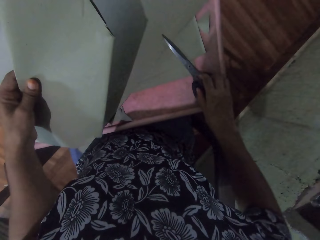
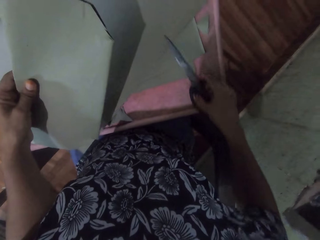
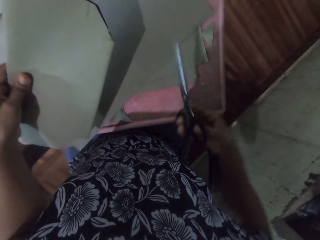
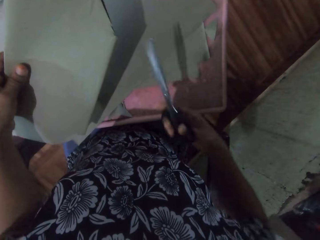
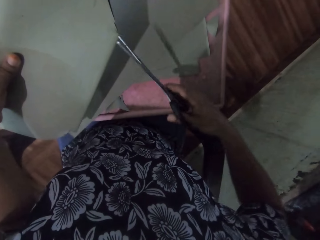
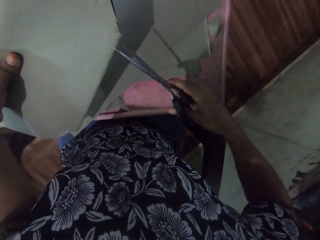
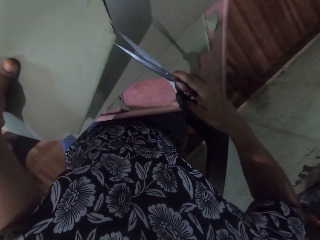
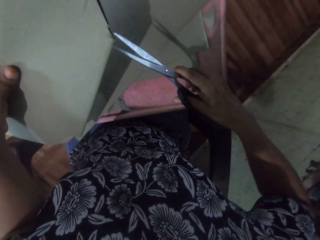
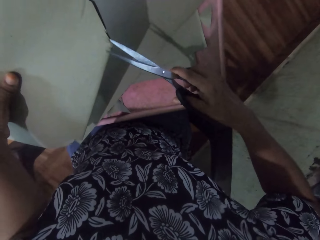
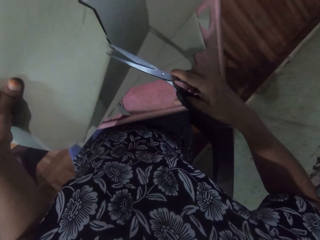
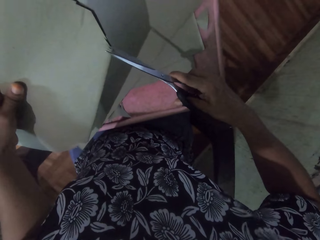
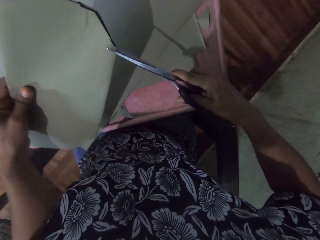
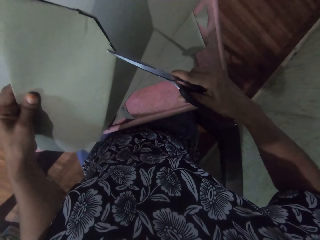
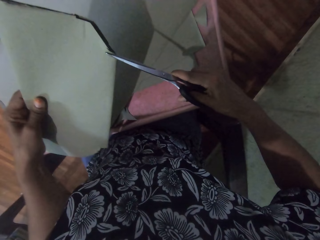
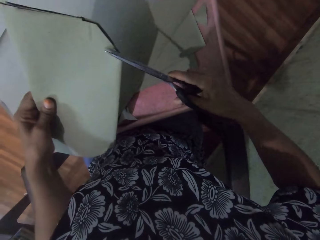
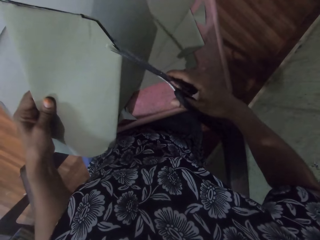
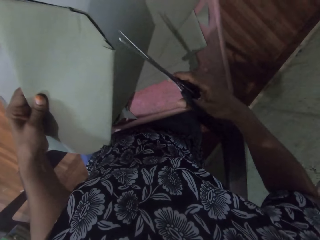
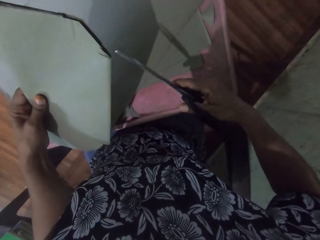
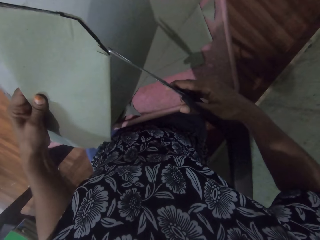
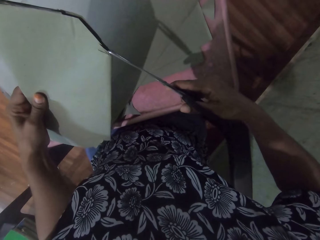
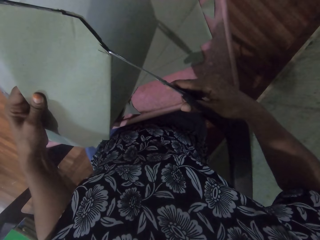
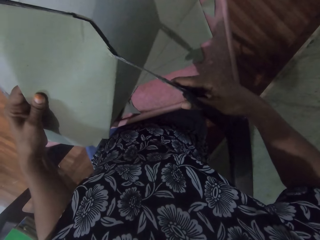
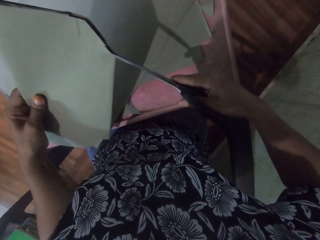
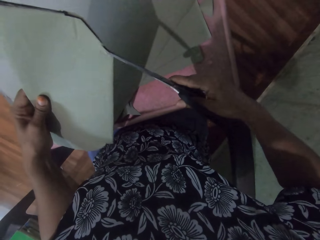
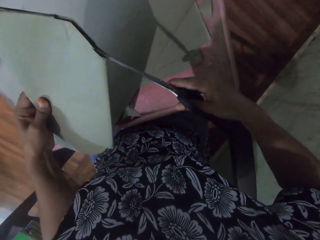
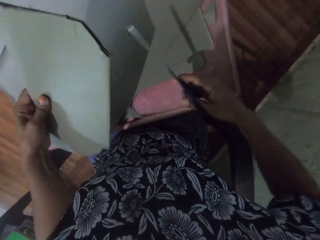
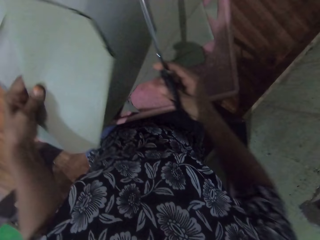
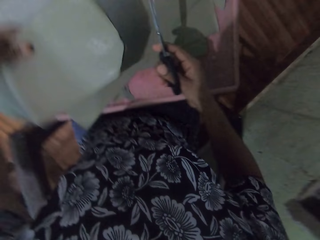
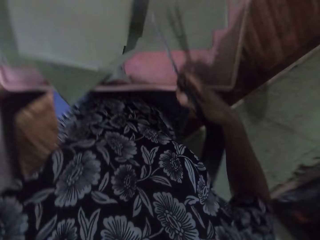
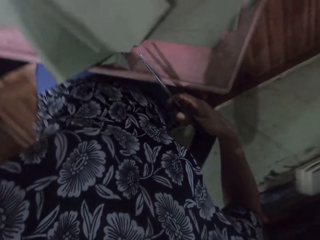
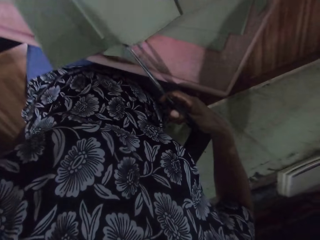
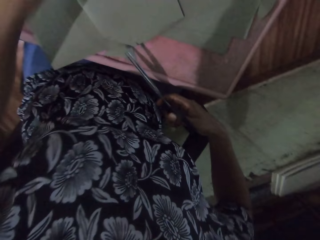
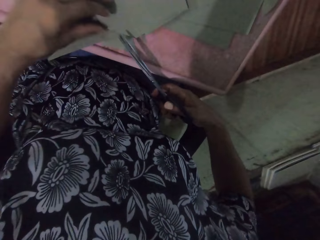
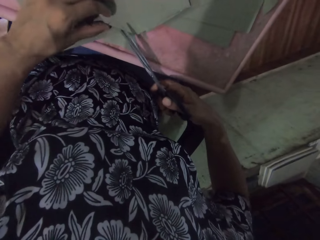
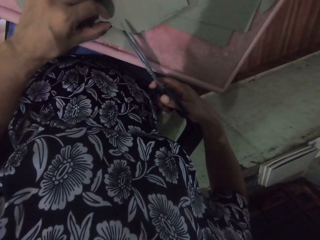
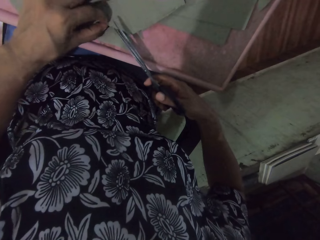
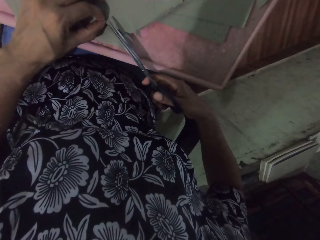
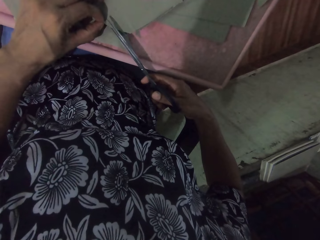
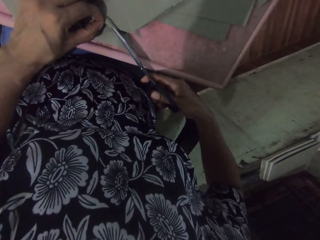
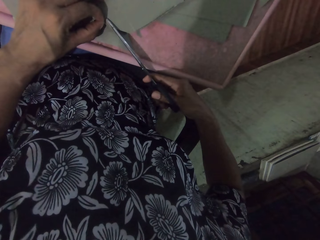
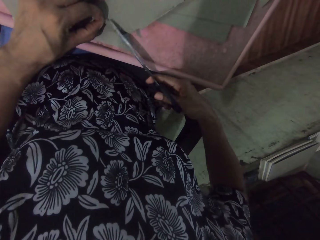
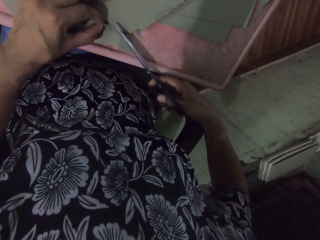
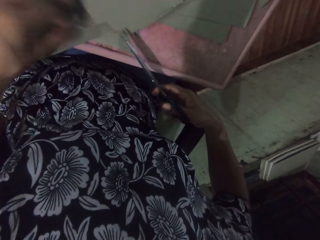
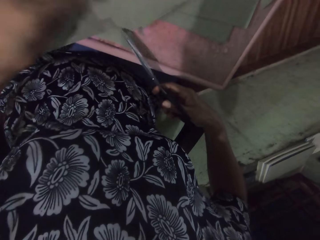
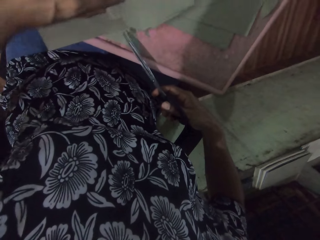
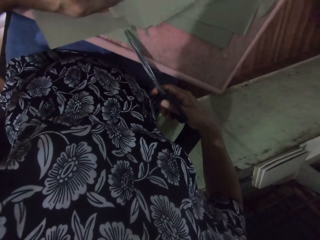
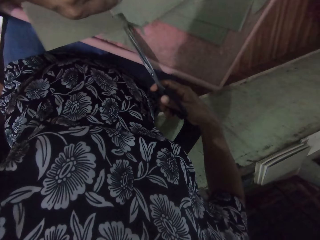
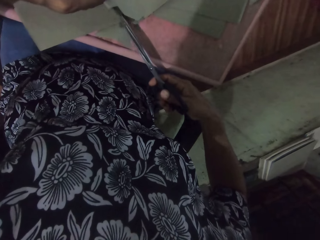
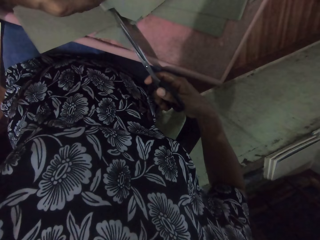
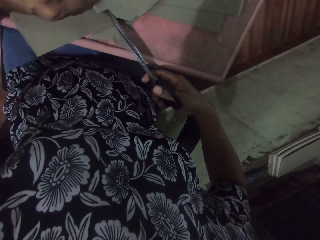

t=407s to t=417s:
The camera wearer picks up the scissors from the table with his right hand. He trims the cardboard paper with the scissors in his right hand. He moves the paper. He cuts the paper.

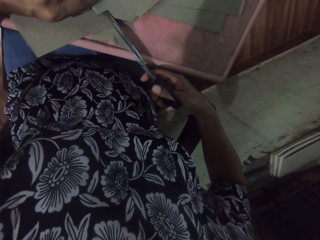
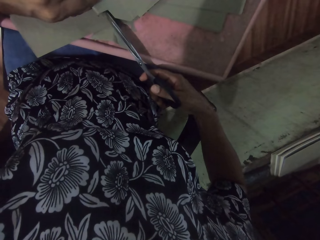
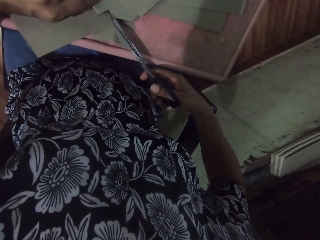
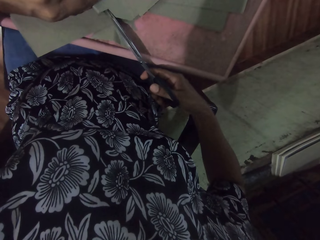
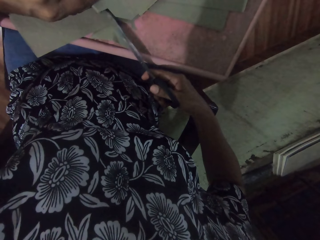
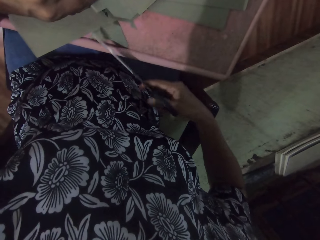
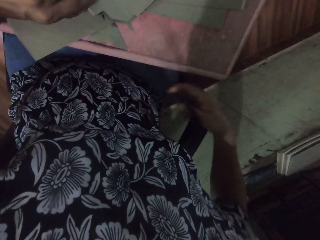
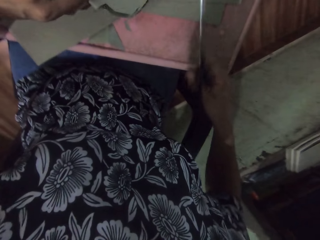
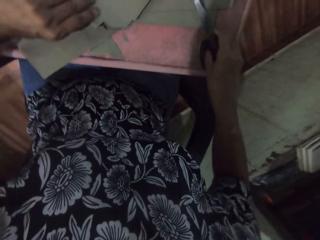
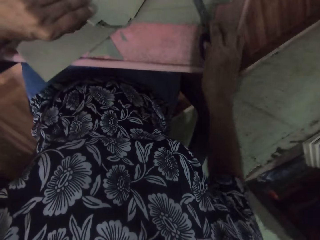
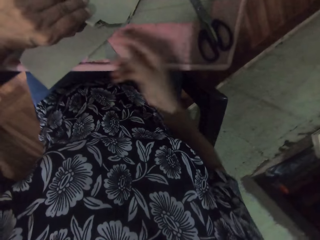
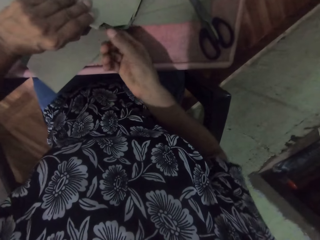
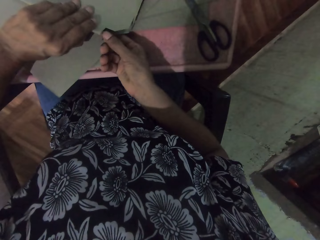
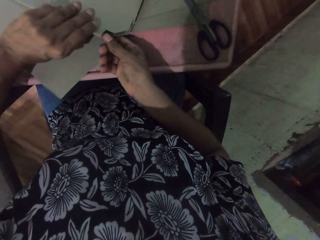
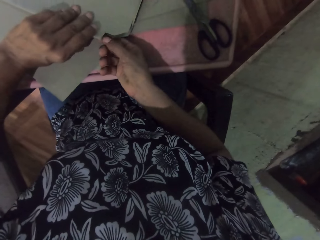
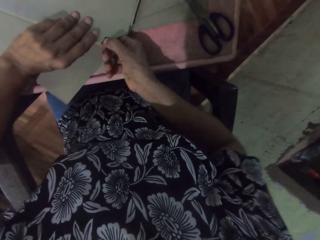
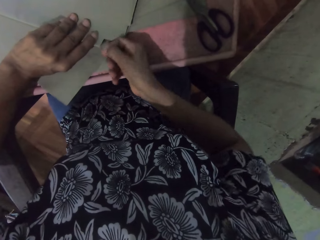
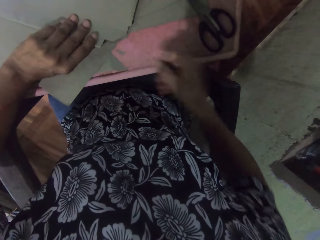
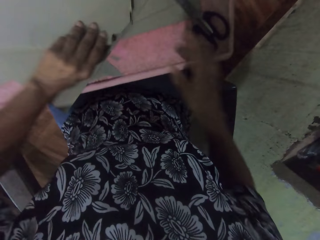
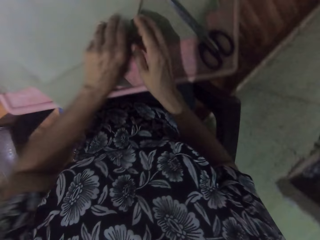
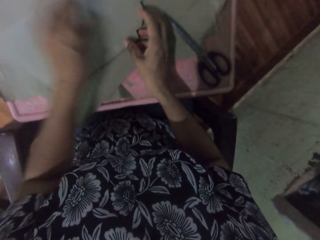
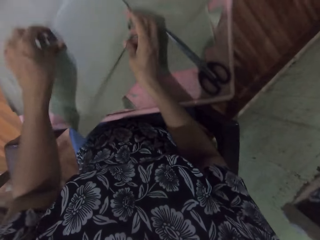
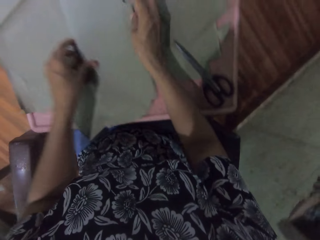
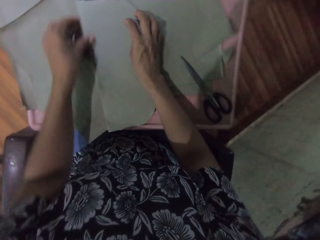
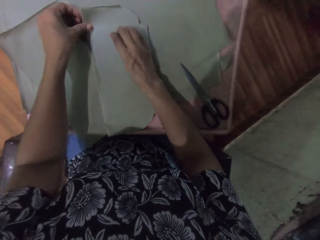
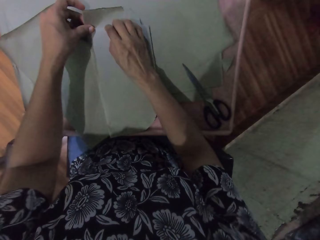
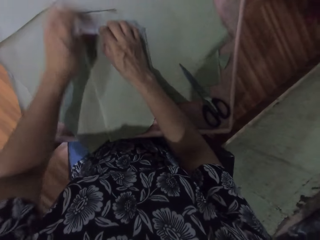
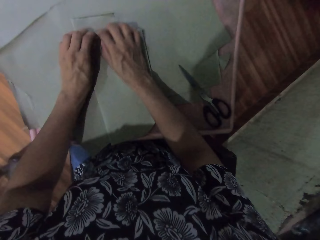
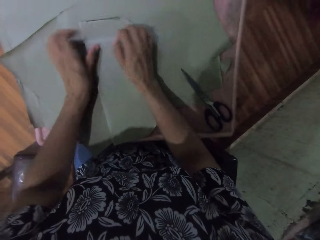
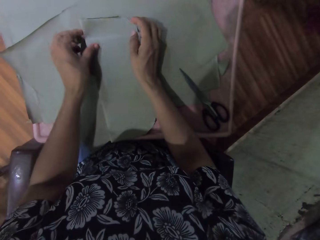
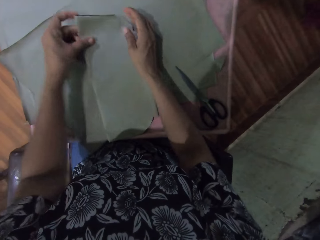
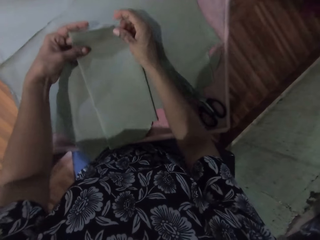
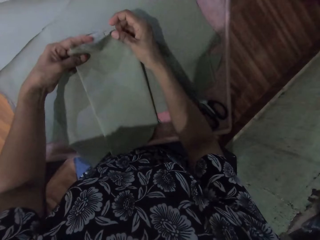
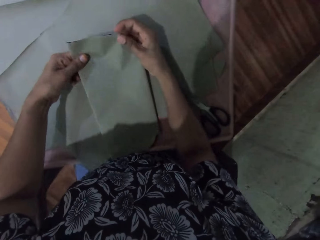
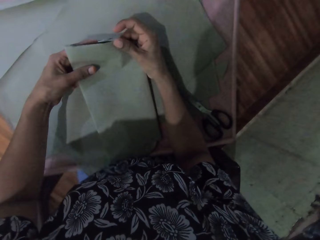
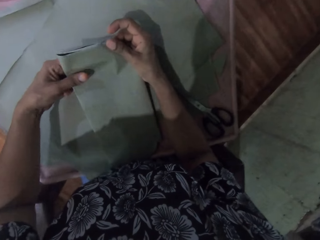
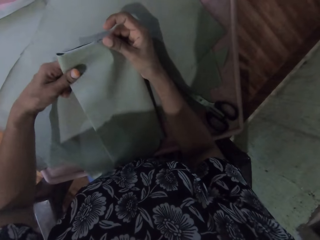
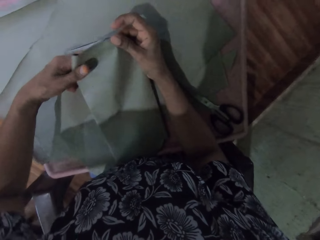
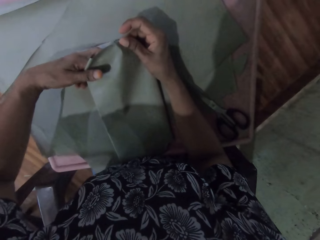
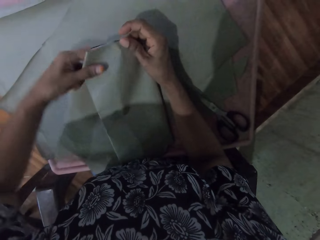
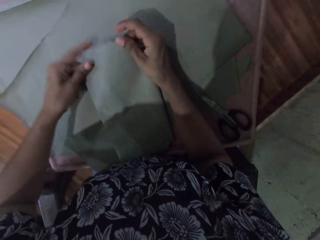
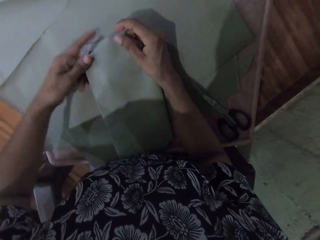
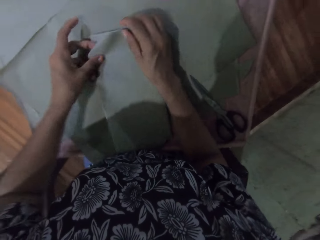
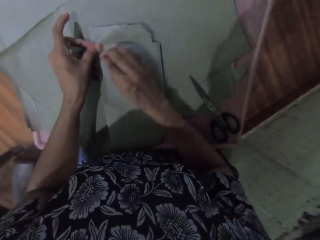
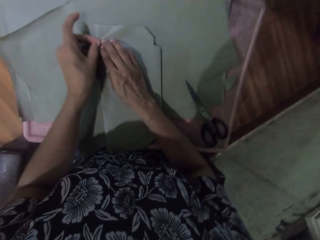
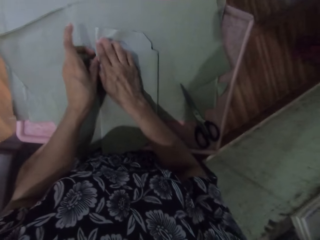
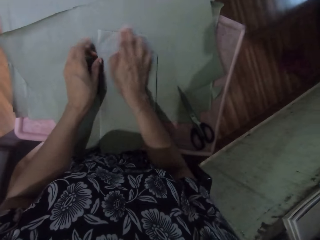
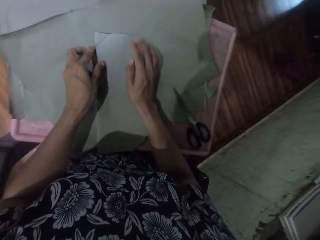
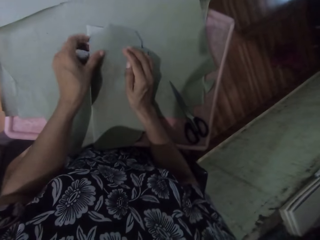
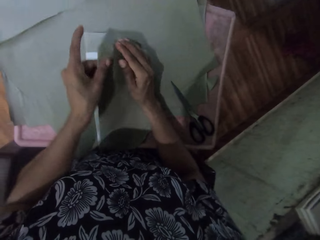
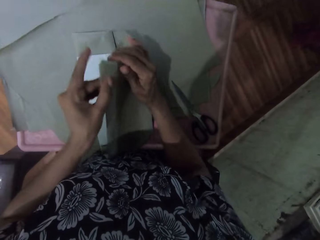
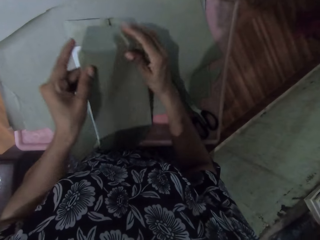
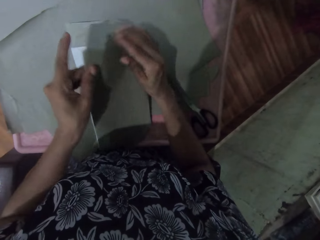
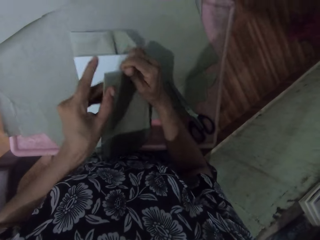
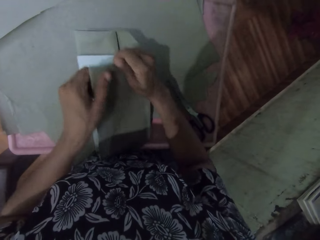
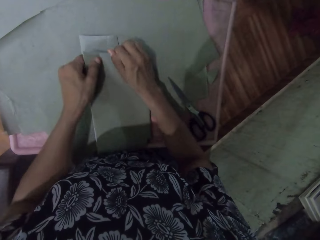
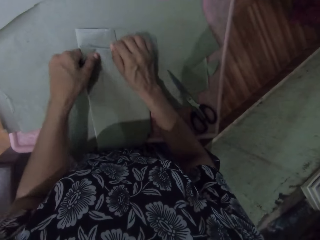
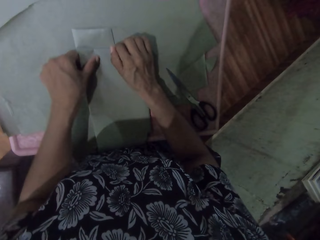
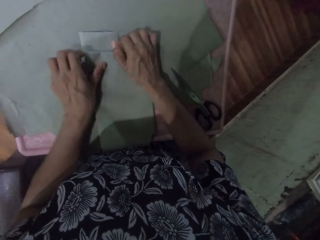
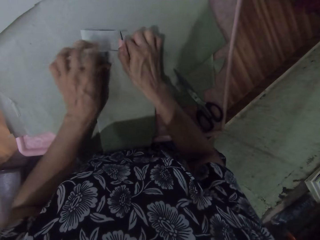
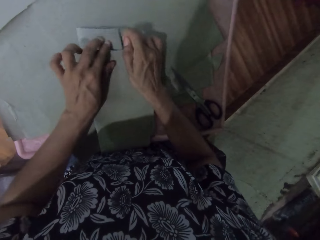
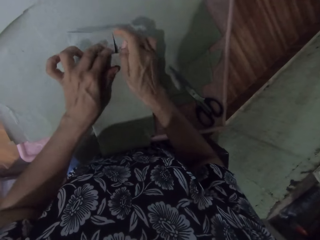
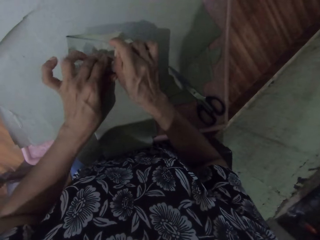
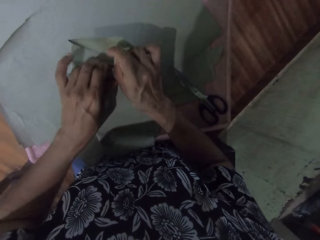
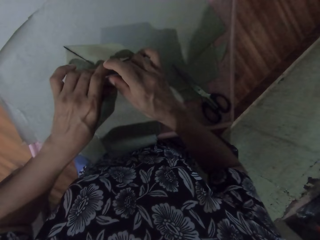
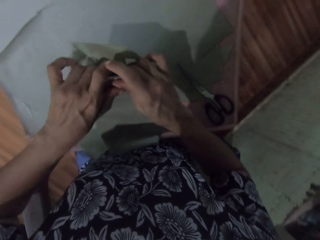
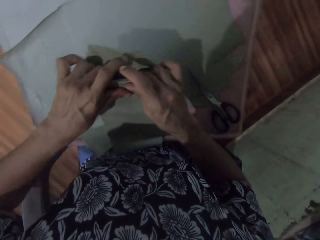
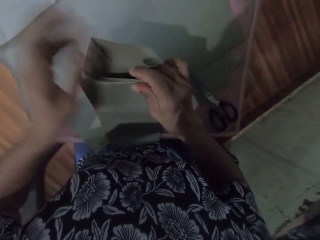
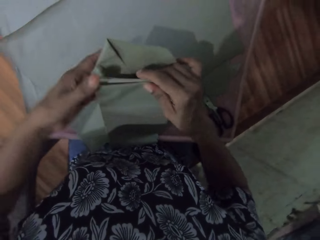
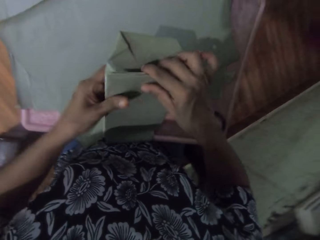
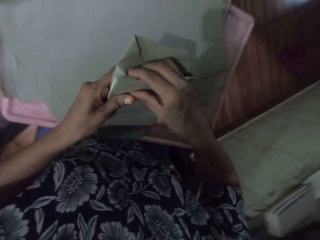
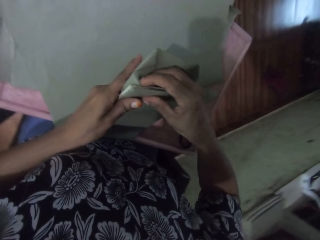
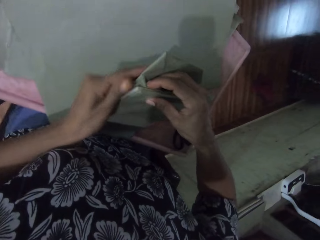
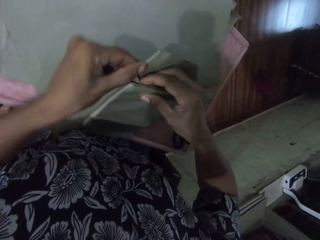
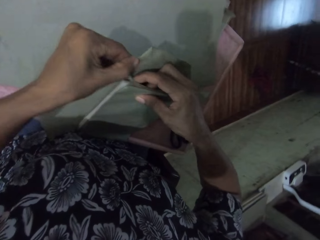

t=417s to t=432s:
The camera wearer drops the scissors on the table with his right hand. He touches the book with his right hand. He removes the paper. He moves the book. He wraps the book with the cardboard paper in both hands. He folds the book. He covers the book.
